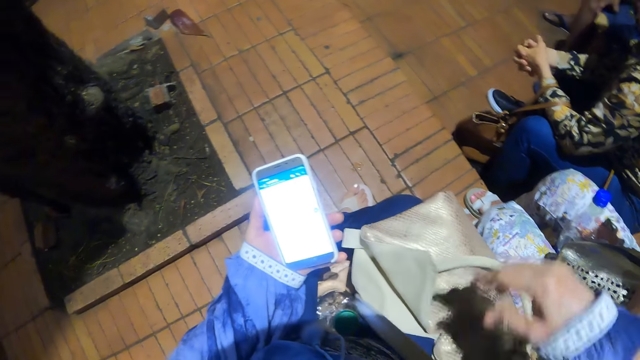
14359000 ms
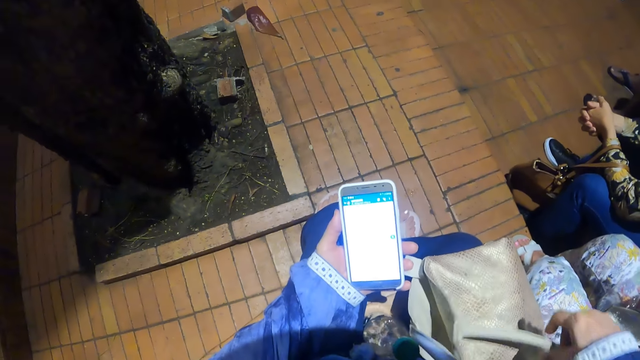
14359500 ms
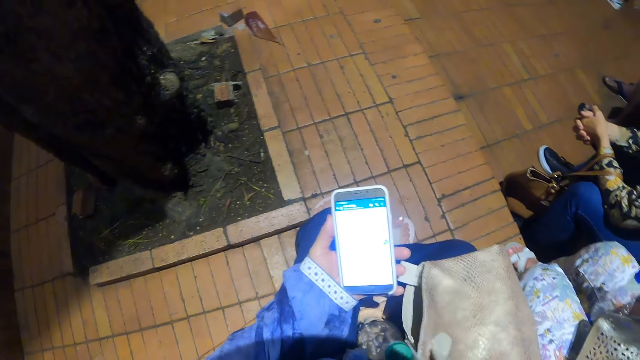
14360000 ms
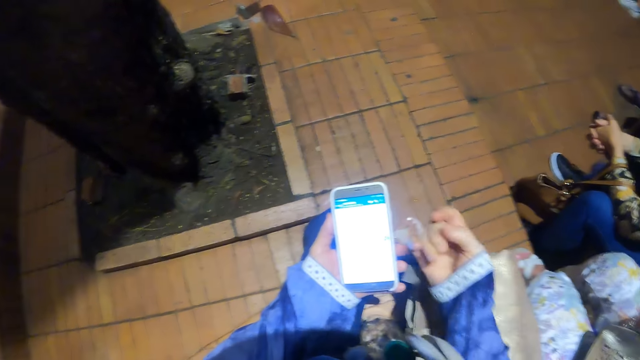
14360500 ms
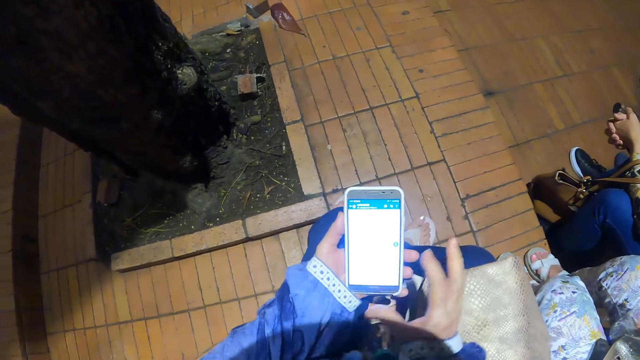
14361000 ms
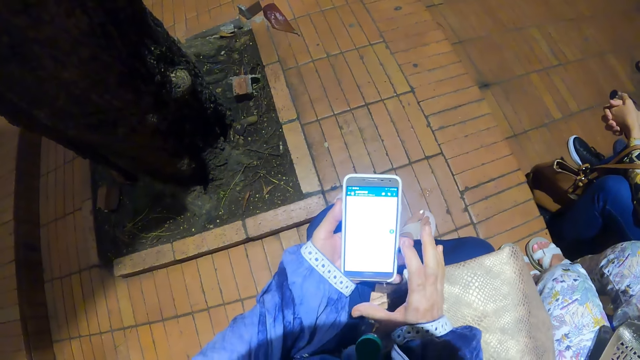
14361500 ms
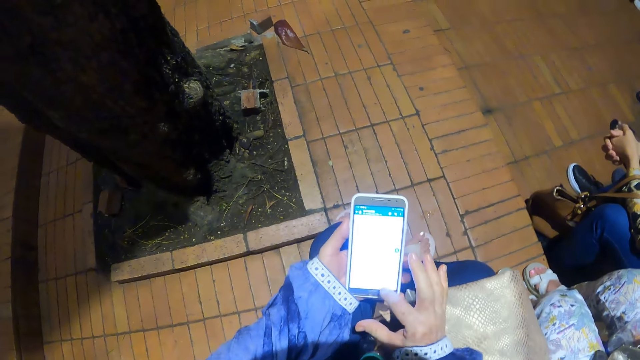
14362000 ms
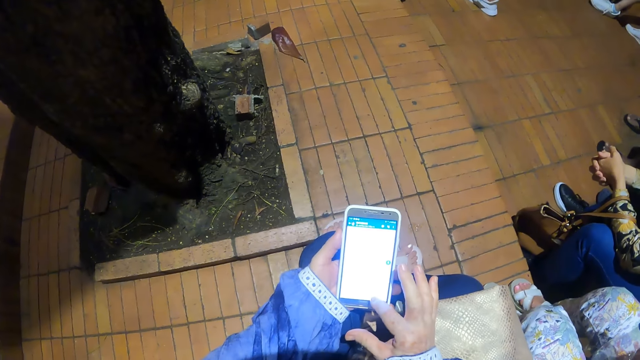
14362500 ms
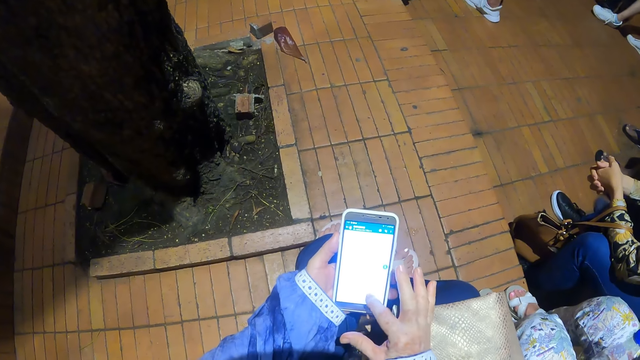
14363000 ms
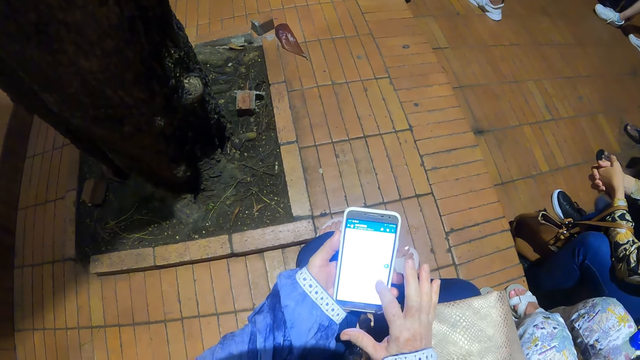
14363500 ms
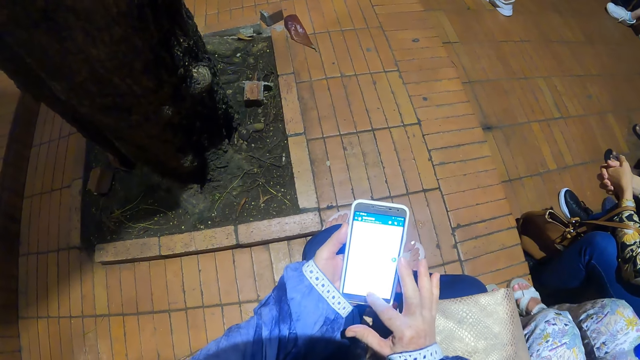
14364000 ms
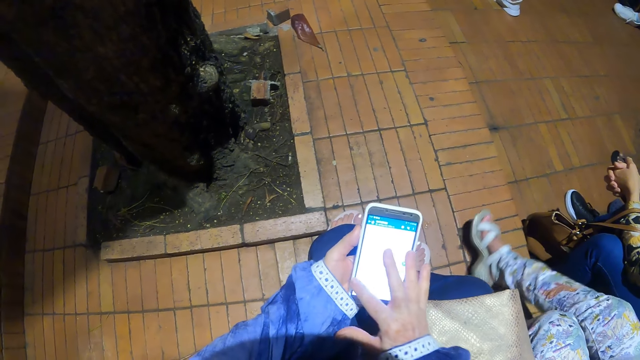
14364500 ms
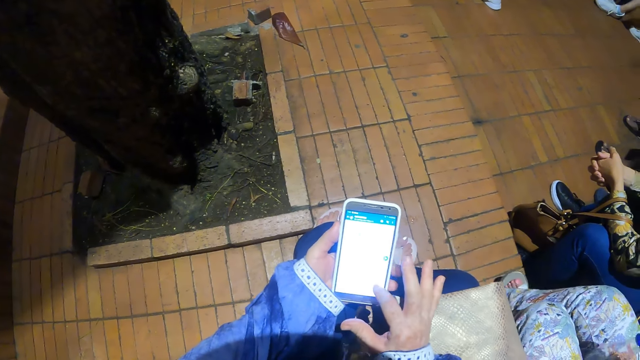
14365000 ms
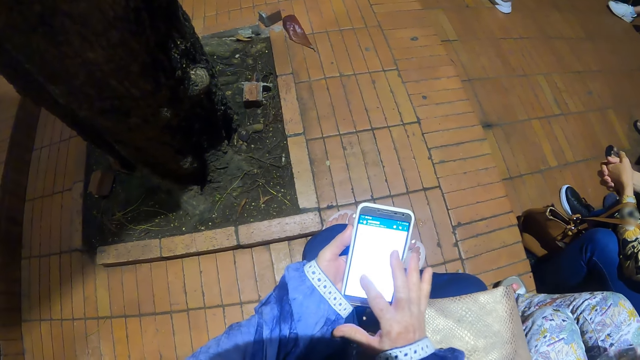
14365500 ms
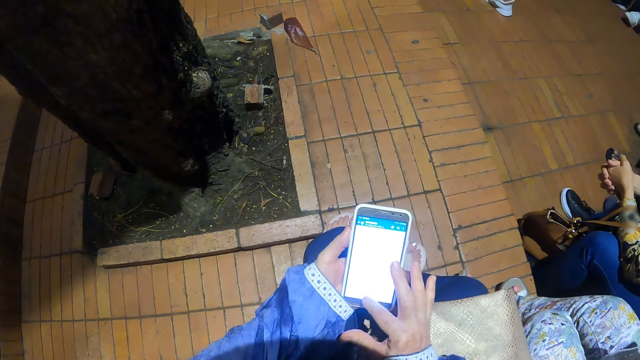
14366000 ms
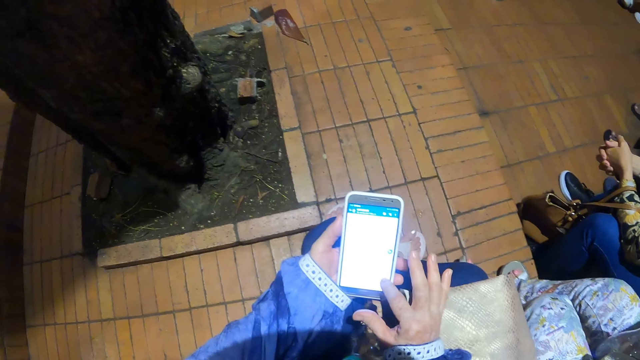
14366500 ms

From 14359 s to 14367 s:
The camera wearer adjusts the bag. They use the phone.

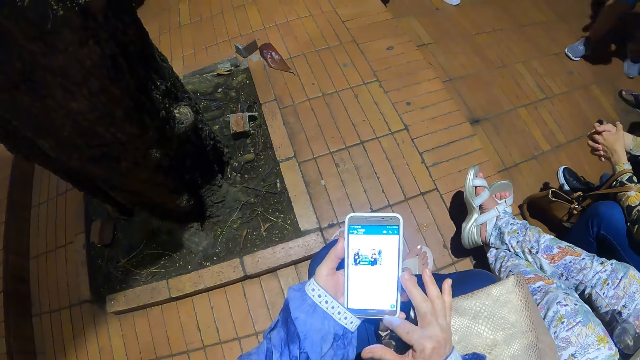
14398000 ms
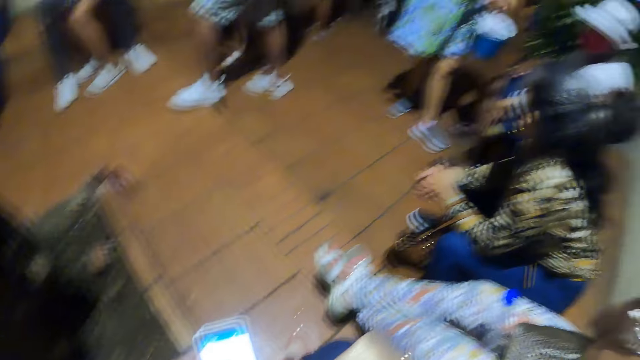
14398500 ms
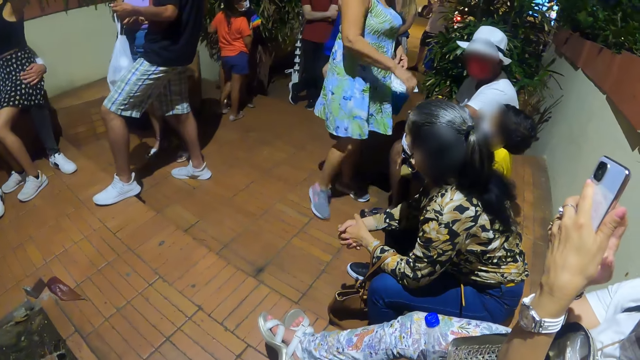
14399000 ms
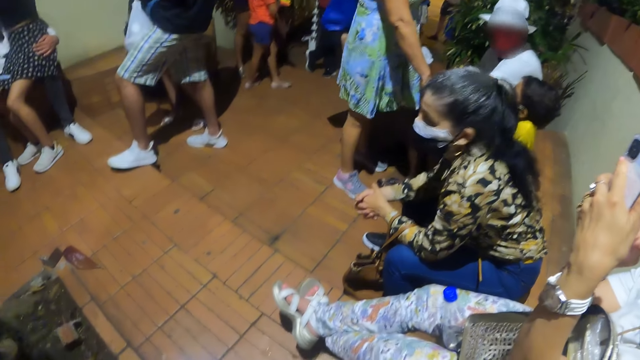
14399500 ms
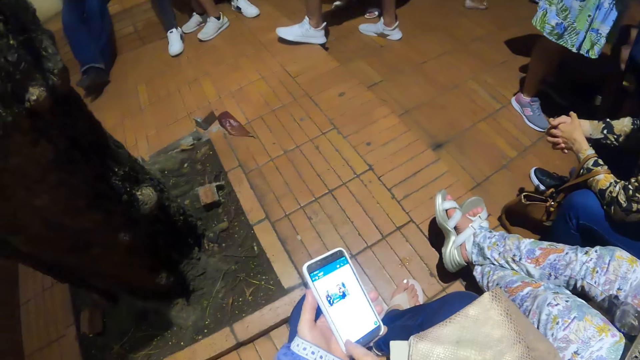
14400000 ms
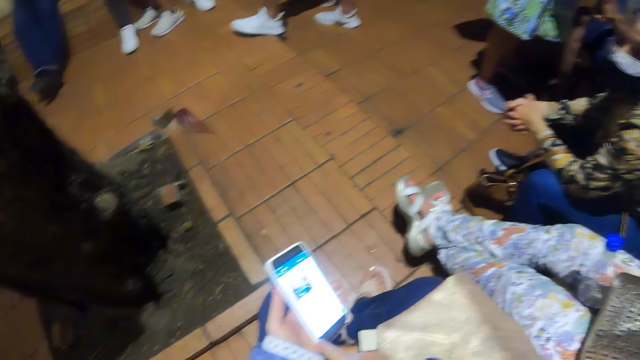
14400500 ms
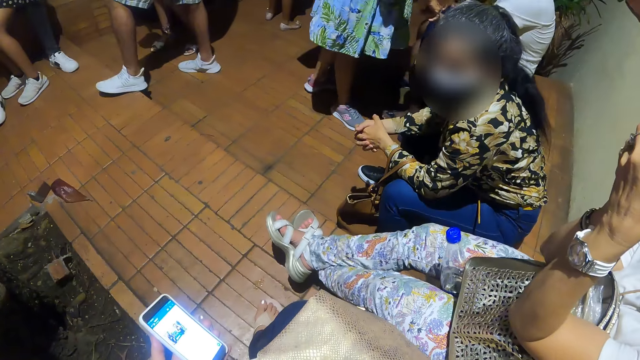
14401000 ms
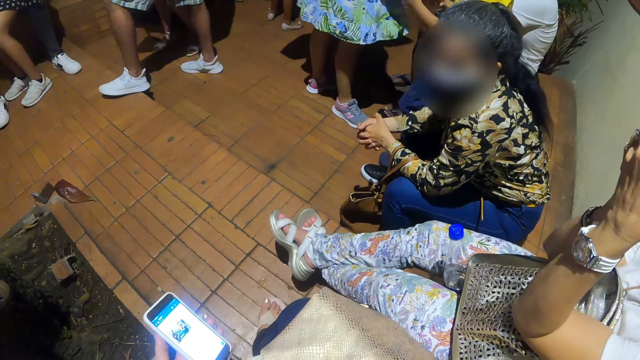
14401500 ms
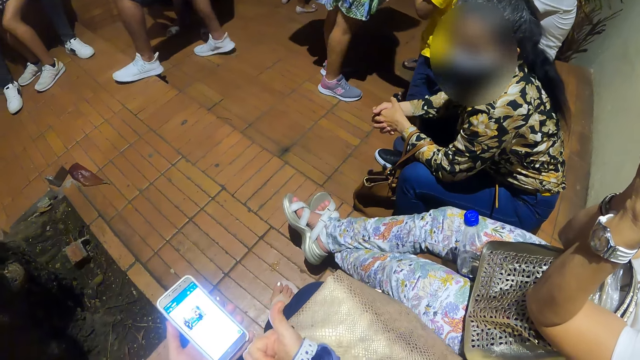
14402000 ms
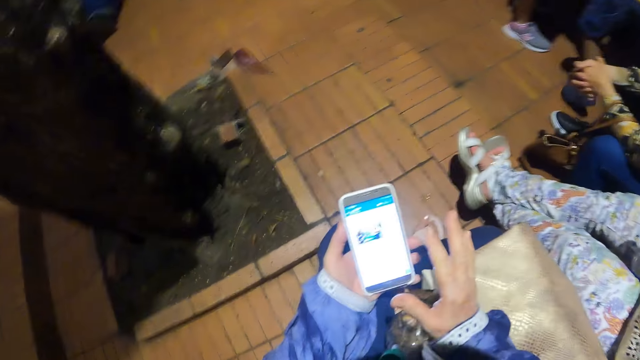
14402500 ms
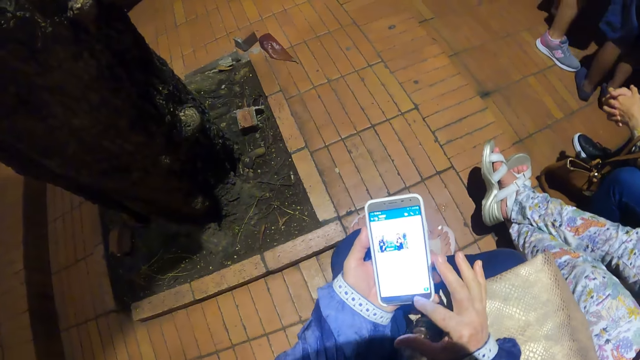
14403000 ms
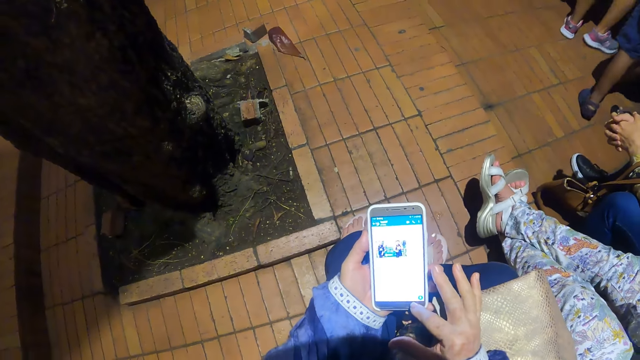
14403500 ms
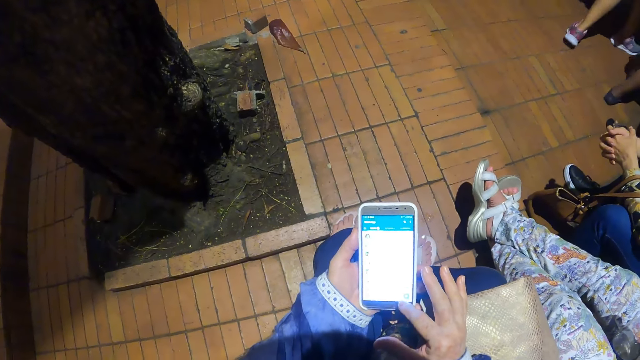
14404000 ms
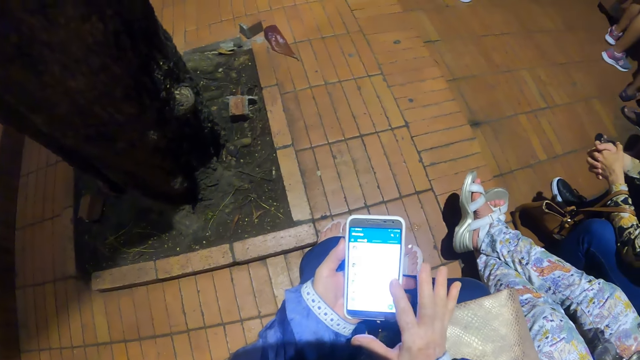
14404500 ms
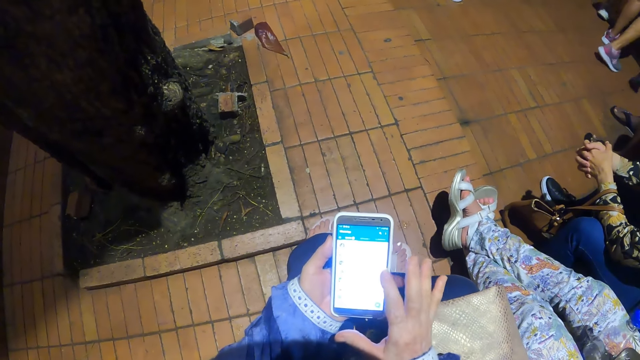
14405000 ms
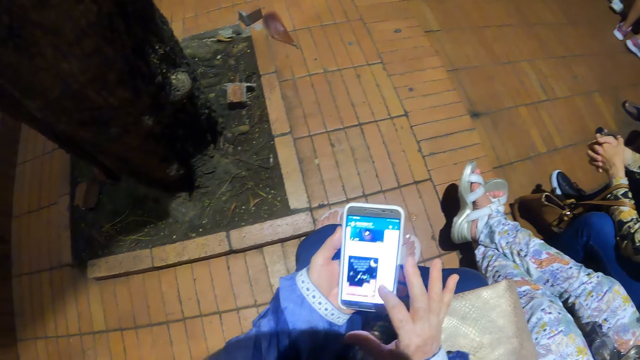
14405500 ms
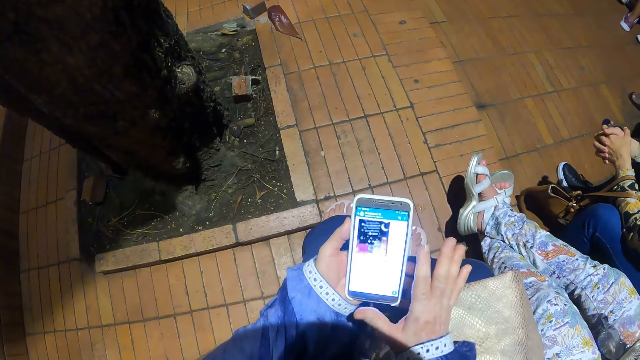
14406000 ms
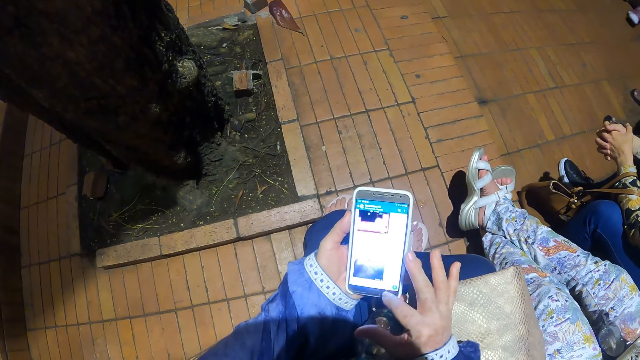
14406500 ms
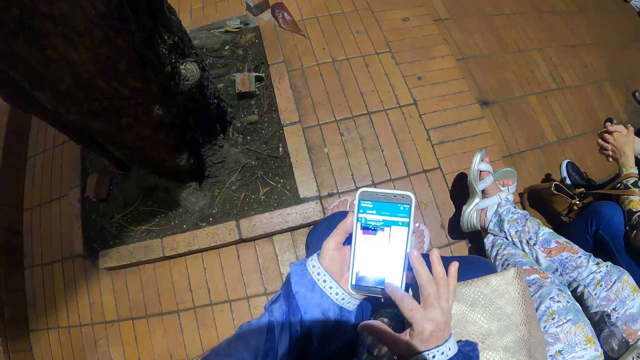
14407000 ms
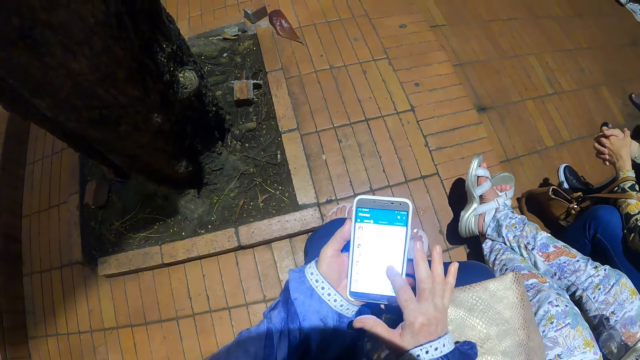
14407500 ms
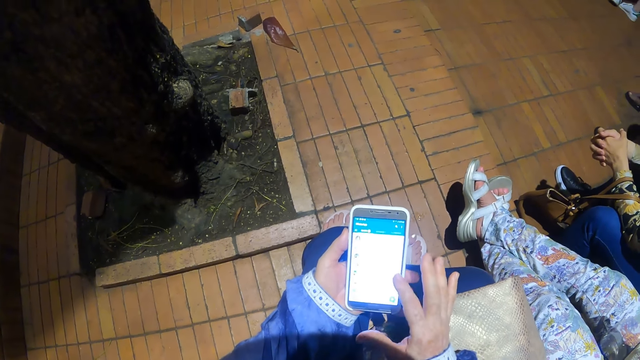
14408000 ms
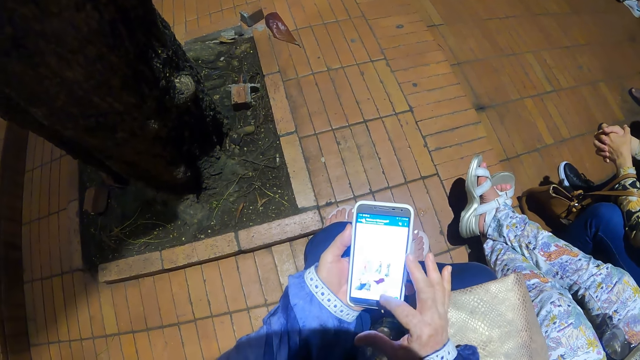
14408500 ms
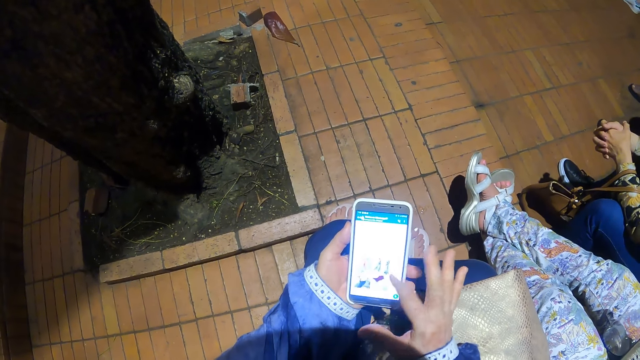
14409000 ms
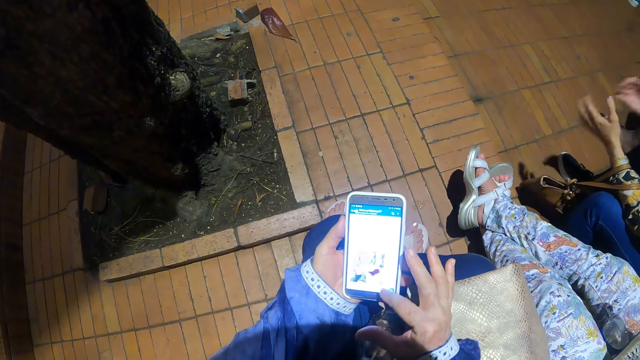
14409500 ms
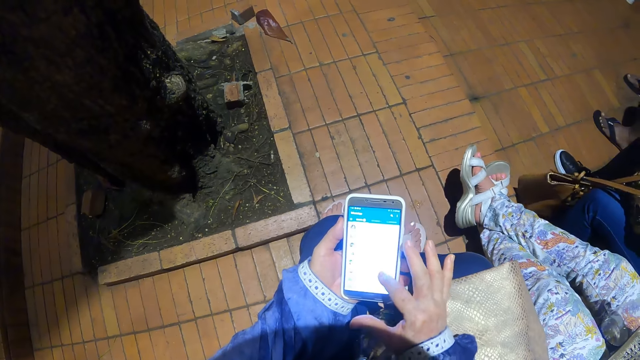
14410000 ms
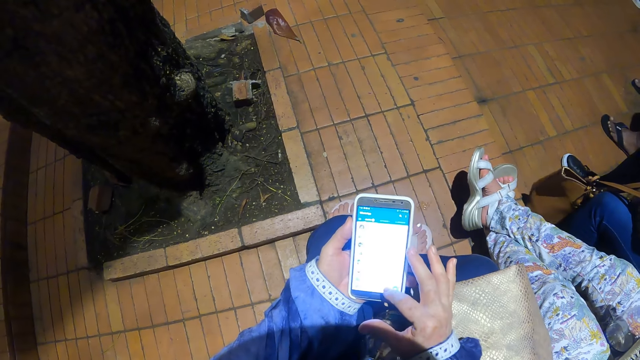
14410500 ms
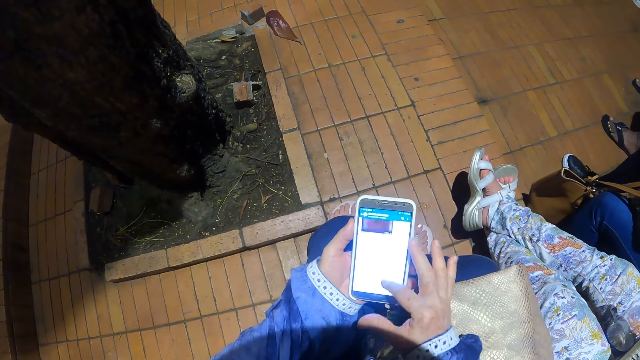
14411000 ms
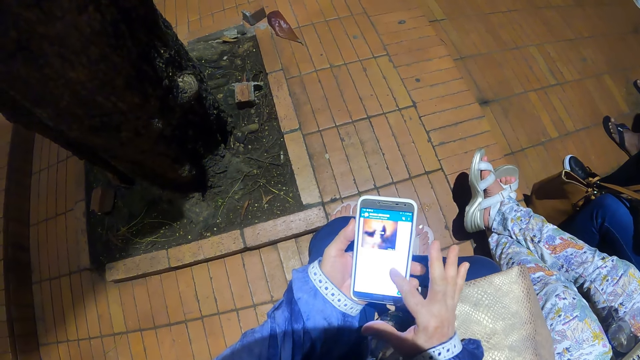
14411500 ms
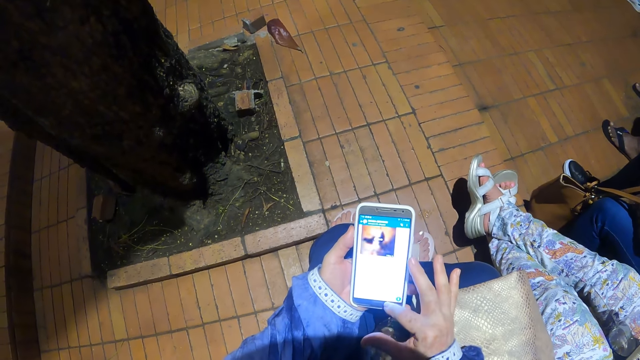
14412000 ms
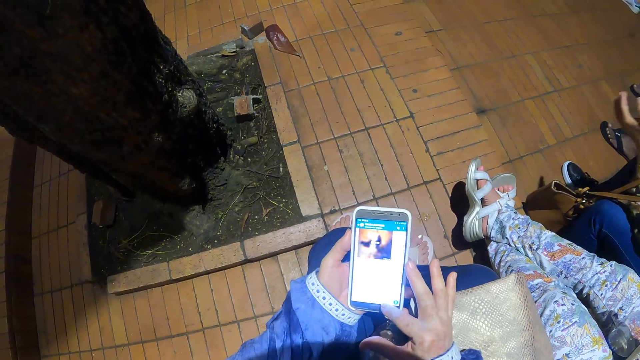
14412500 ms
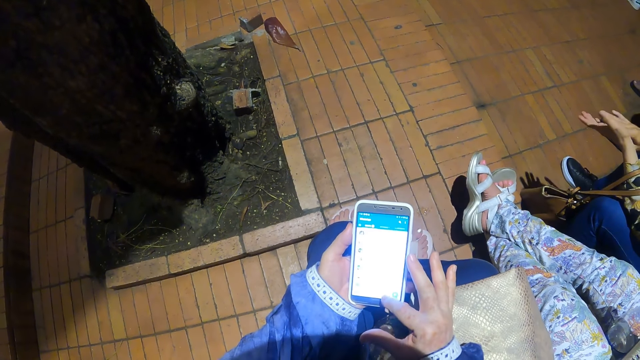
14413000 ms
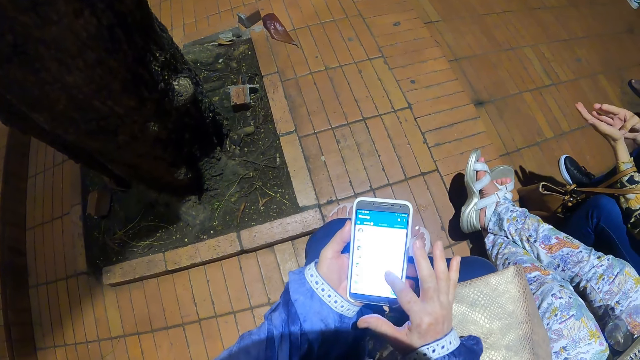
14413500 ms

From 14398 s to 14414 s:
The camera wearer looks around.
